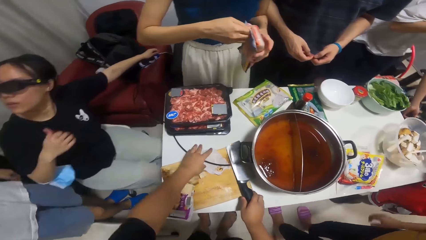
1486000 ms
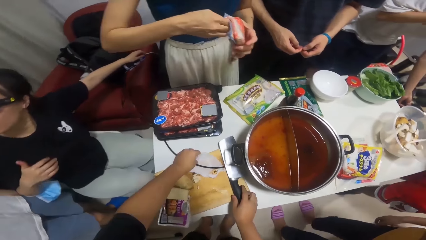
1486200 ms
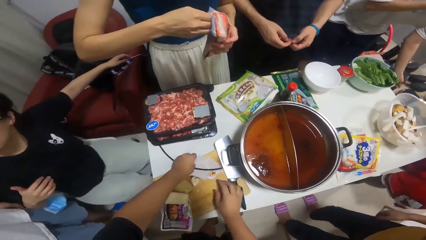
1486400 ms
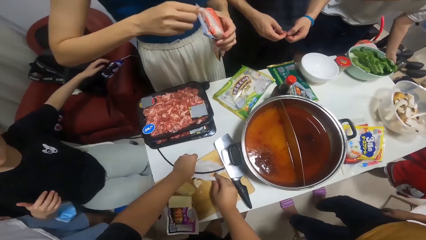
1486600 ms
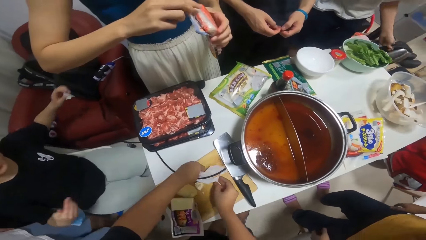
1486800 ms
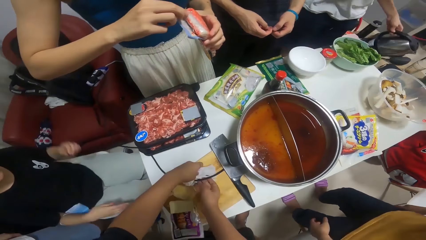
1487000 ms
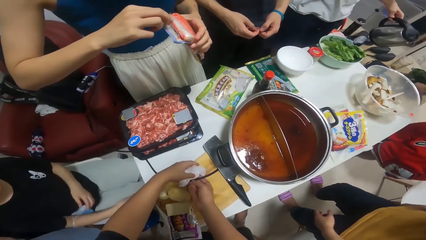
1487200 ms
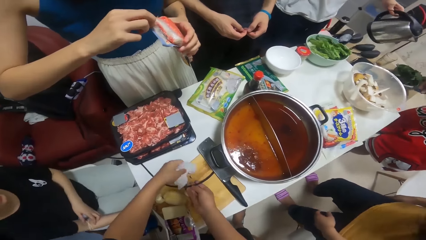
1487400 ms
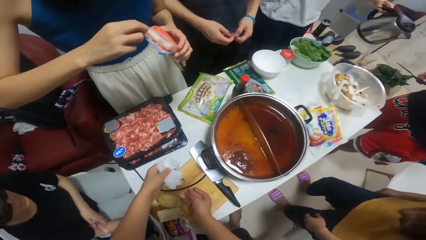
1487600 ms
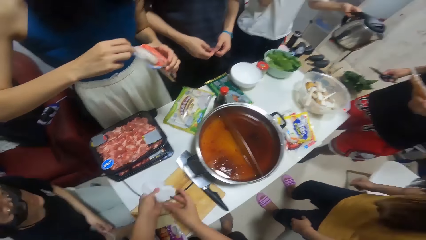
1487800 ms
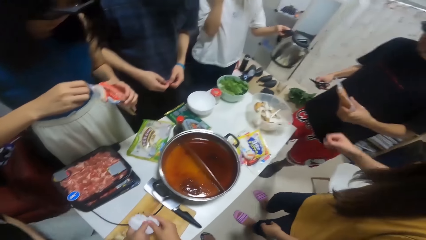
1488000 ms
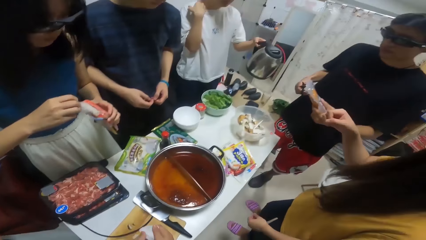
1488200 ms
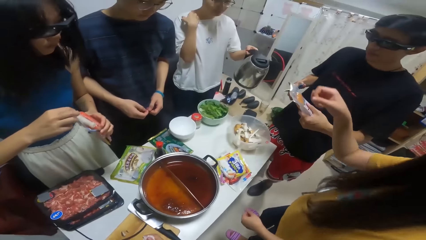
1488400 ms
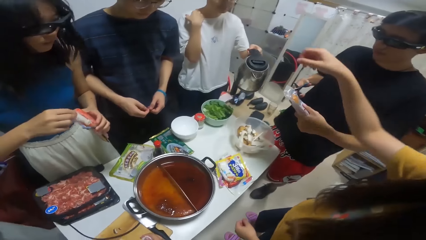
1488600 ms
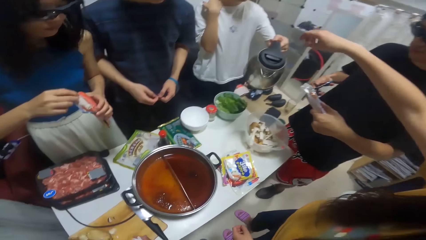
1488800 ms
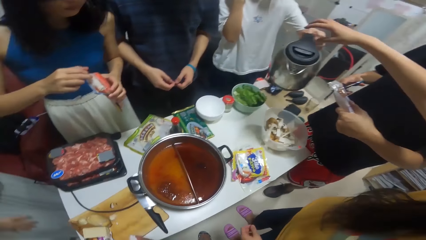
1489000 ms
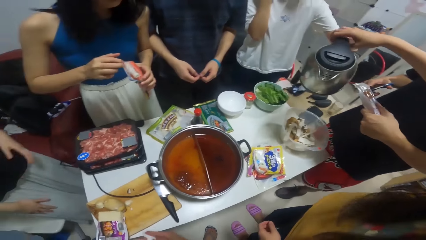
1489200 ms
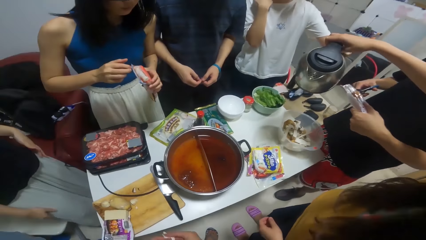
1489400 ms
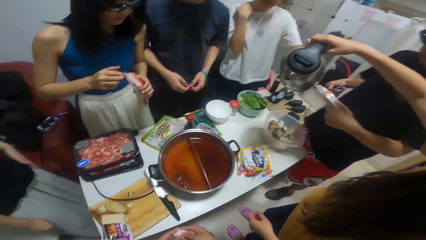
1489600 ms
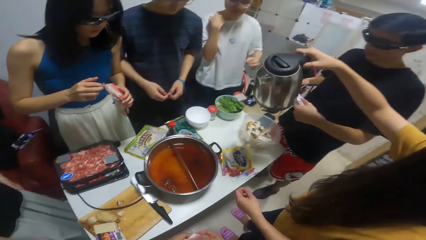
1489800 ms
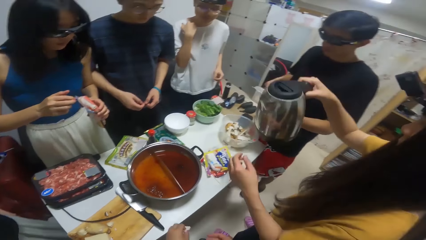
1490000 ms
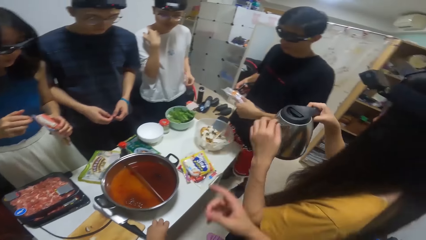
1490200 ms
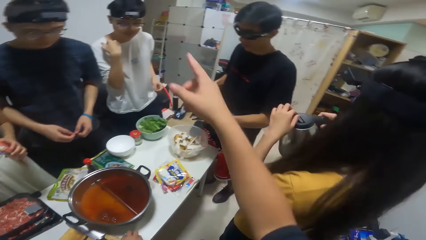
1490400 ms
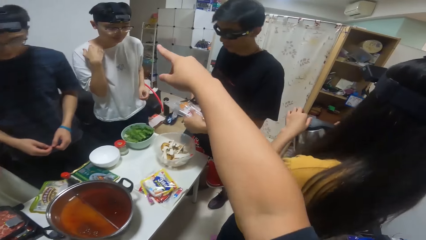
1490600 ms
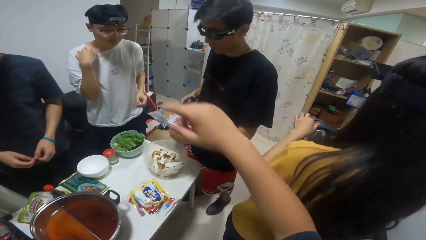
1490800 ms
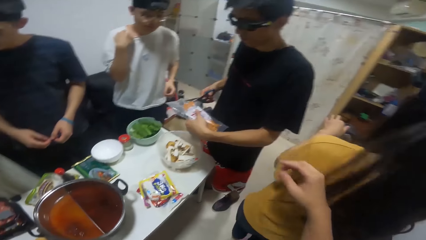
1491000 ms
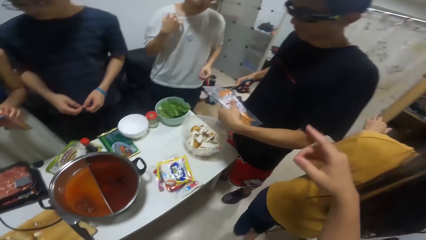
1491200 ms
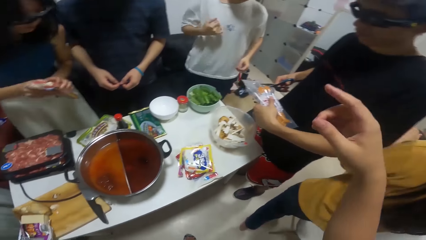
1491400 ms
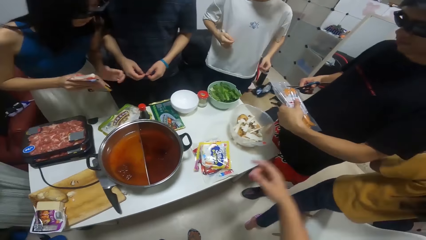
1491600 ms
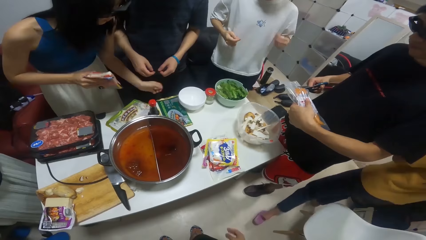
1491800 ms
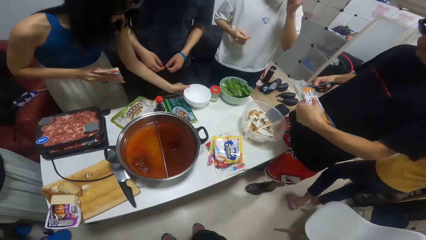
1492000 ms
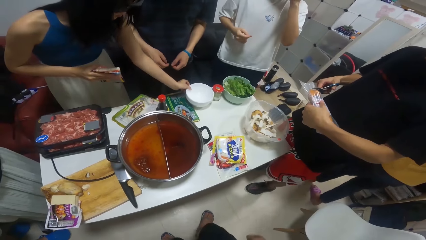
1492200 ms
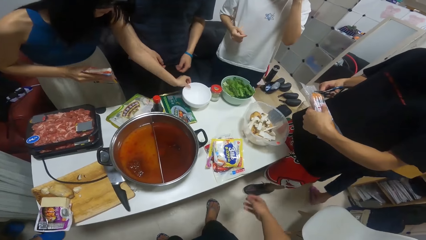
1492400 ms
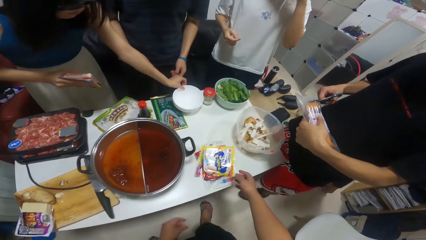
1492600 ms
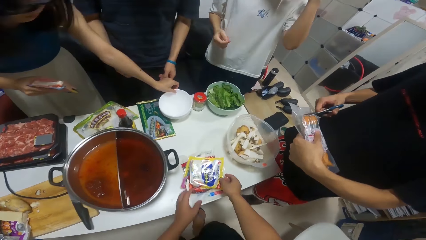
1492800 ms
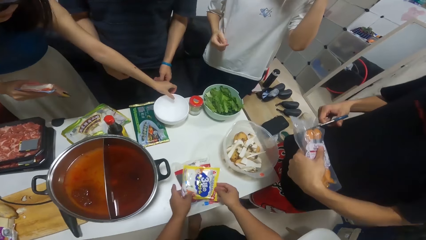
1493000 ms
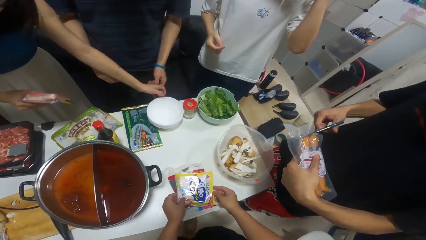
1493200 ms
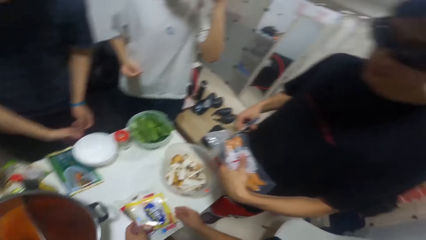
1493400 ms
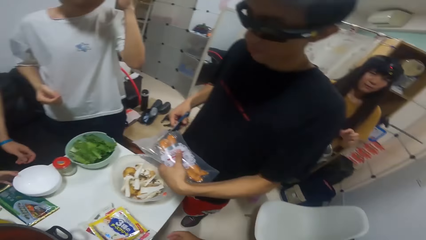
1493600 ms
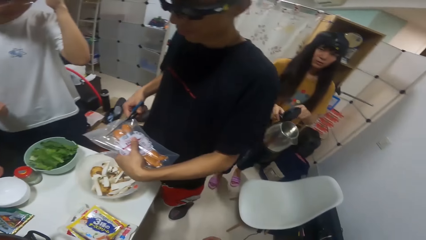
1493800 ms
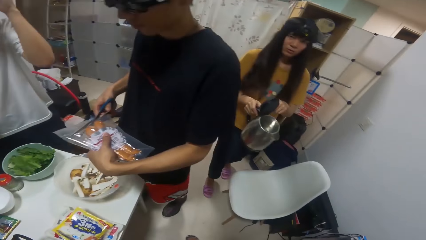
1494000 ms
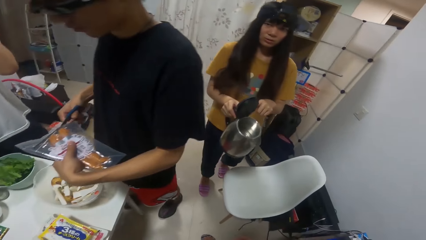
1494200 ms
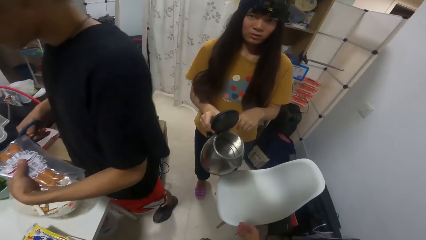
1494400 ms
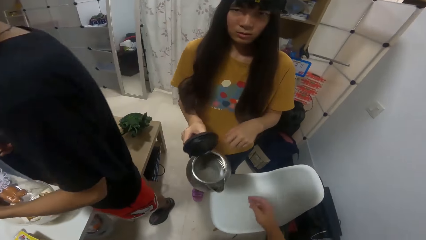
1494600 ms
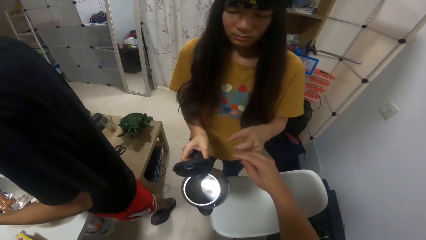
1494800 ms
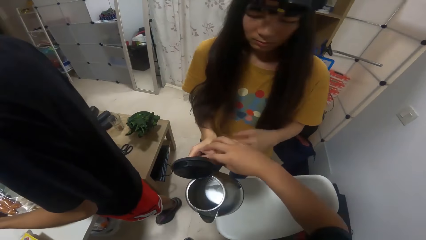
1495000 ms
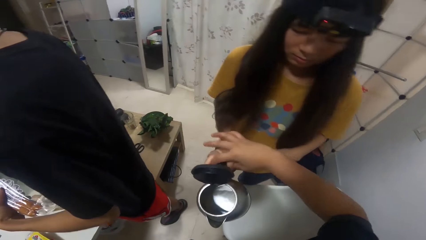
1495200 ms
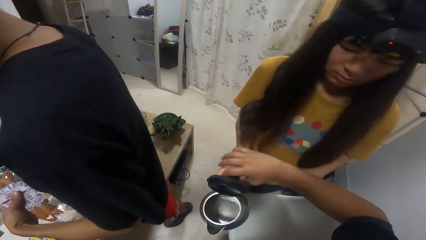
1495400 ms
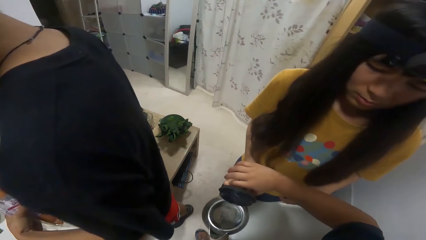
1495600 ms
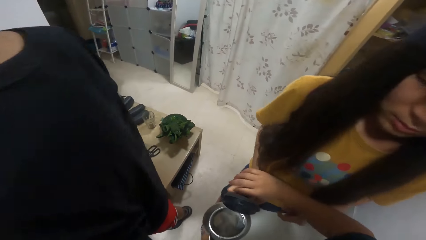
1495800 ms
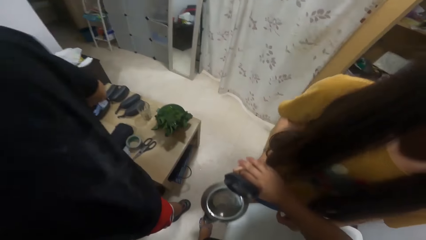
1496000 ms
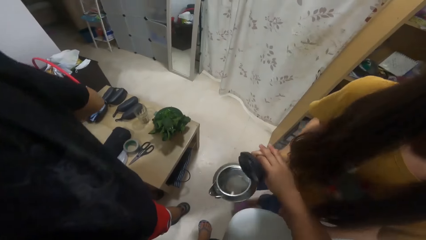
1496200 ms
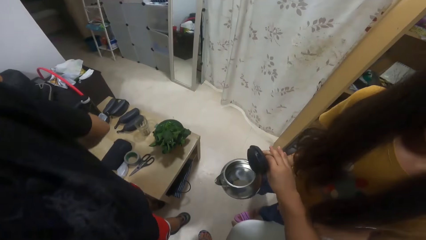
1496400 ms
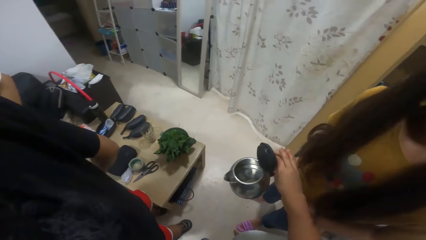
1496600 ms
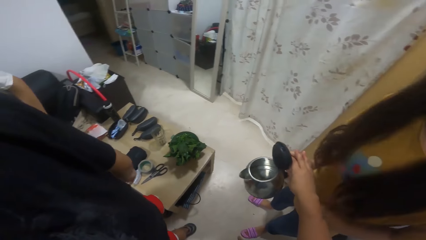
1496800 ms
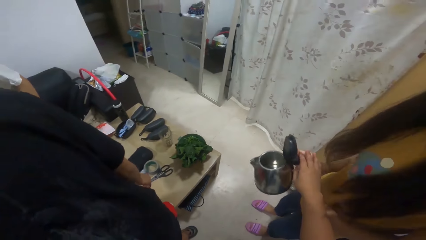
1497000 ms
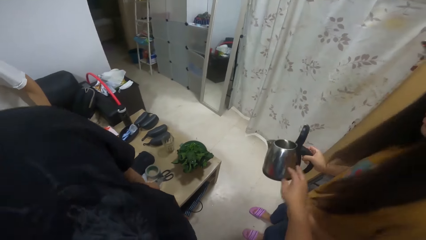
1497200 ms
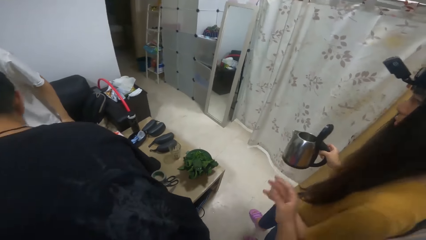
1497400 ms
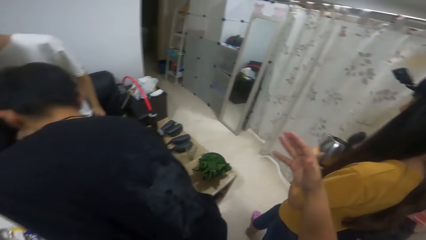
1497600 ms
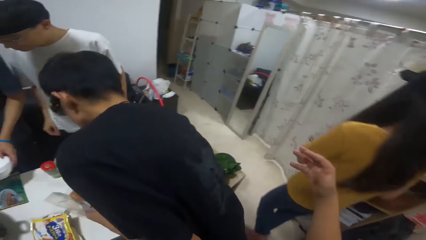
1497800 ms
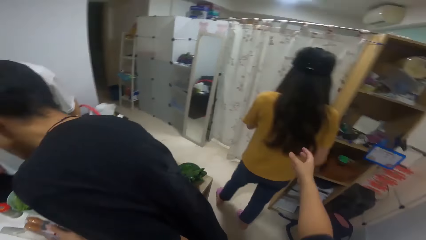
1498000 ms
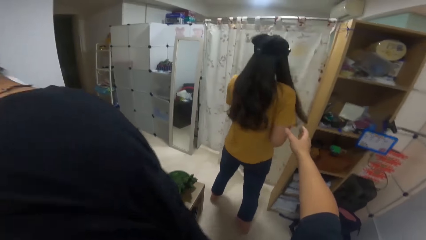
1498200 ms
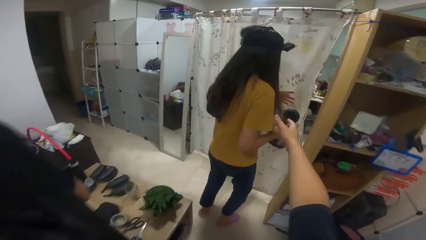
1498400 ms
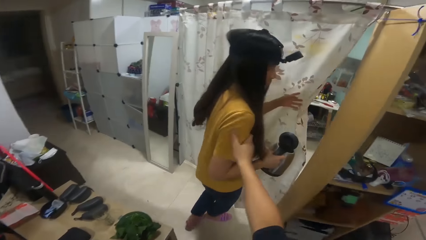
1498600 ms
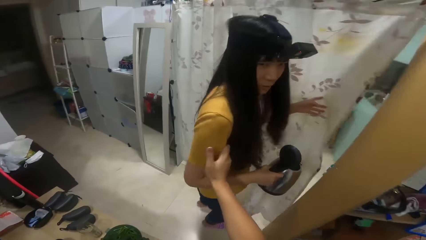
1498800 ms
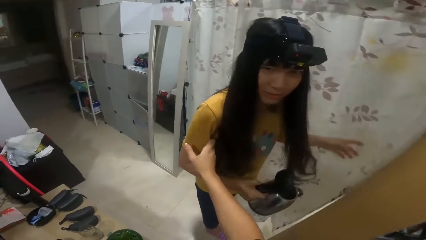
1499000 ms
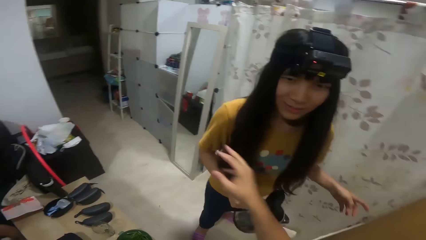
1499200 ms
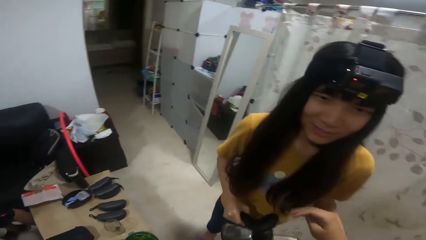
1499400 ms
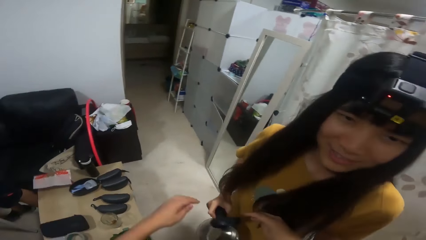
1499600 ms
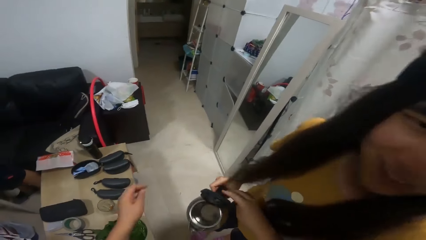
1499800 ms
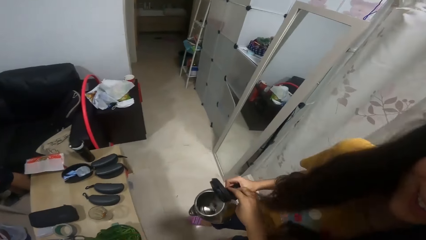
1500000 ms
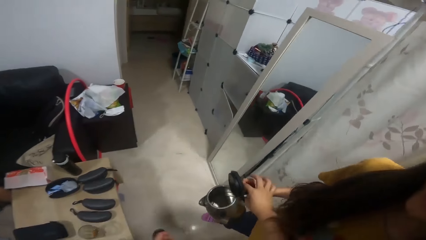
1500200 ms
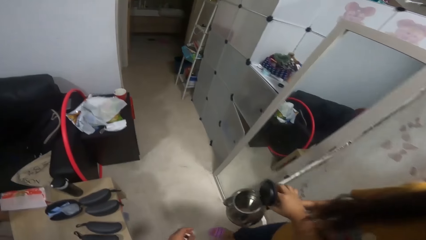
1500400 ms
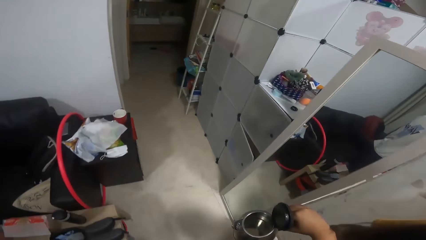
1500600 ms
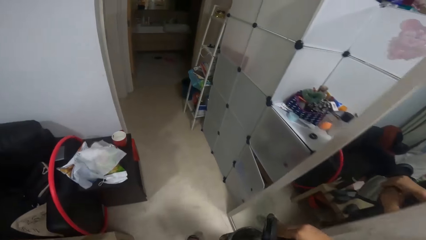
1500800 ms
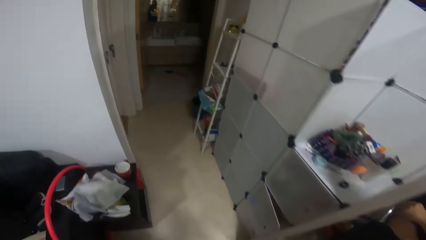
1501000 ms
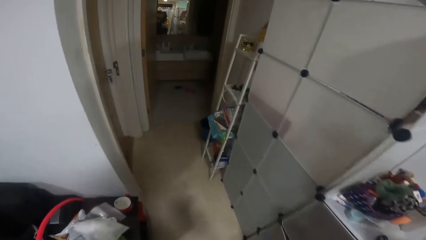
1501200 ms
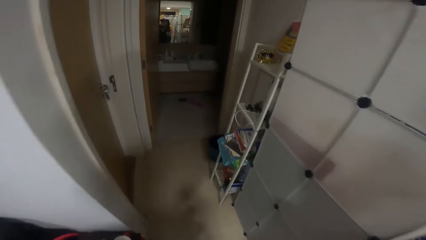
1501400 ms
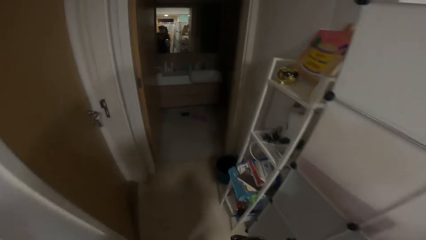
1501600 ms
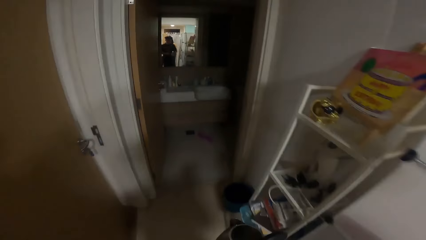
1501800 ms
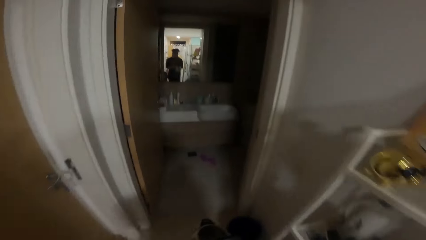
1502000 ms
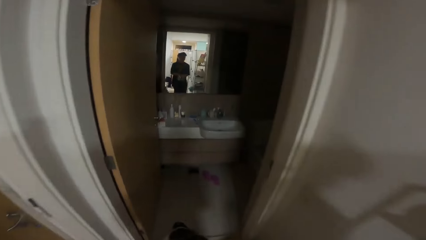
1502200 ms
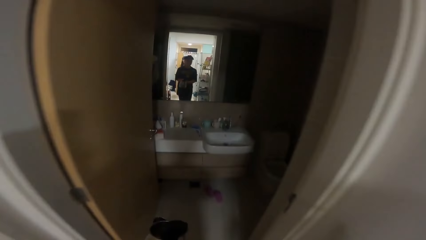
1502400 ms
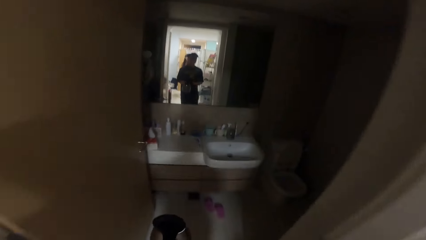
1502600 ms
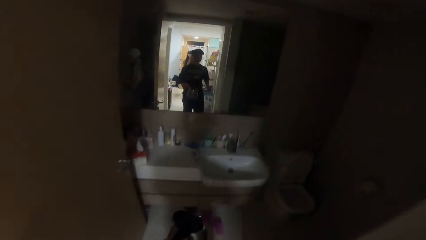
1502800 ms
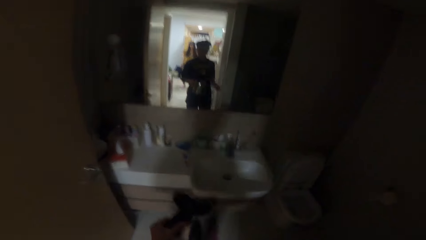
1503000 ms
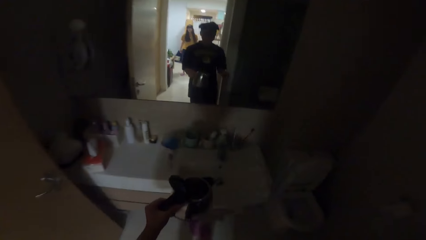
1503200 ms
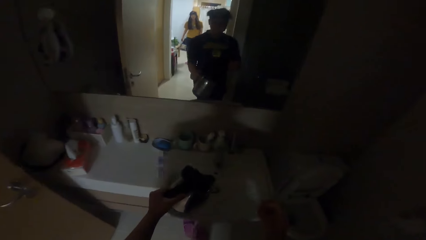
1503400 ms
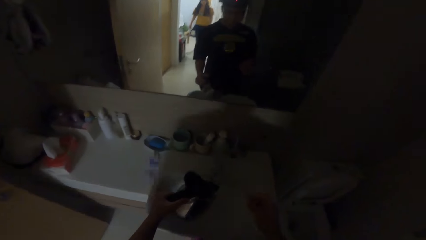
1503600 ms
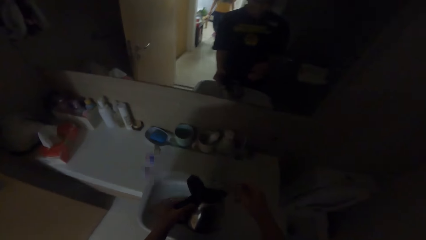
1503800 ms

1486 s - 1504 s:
A woman drops the sachet of seasoning on the table with her right hand. A man picks a jug with his left hand from a table. The camera wearer puts the knife down. Another man picks scissors with his right hand on the table. The camera wearer picks up a paper. The other man cuts the pack of hot dog with the scissors in his right hand. The first man passes the jug with his left hand to the camera wearer. The woman takes the jug from the first man's hand with her right hand. The woman walks to the door. The camera wearer picks up something. They talk to a person. The other man drops the scissors in his right hand on the table. The woman passes the jug to the camera wearer. The camera wearer walks around.
